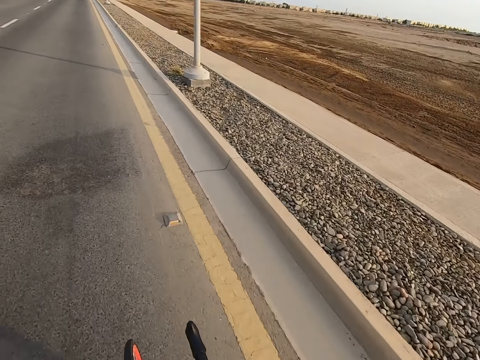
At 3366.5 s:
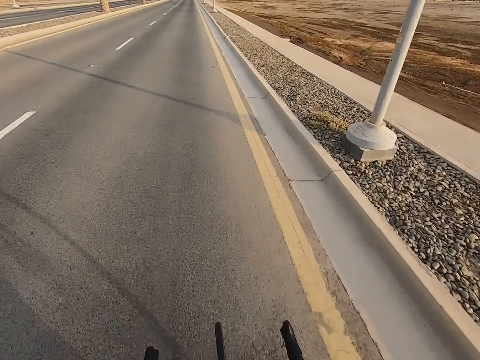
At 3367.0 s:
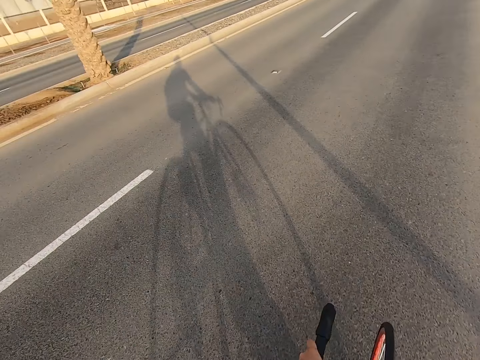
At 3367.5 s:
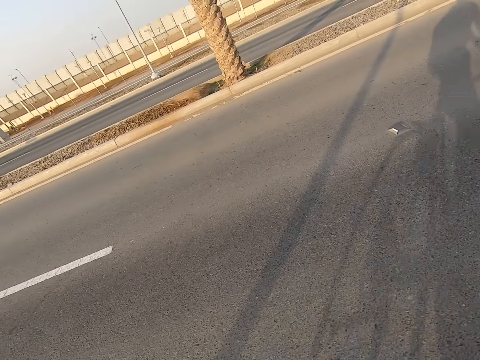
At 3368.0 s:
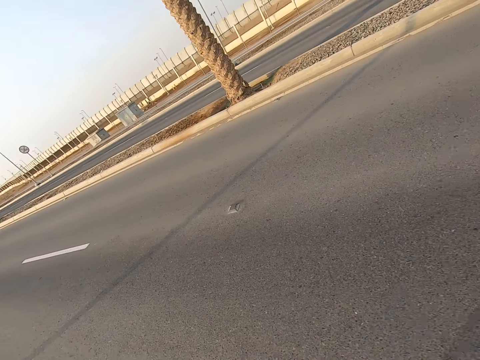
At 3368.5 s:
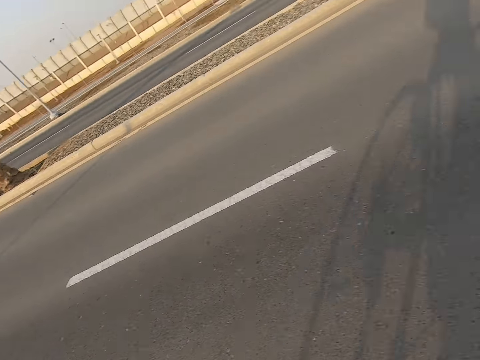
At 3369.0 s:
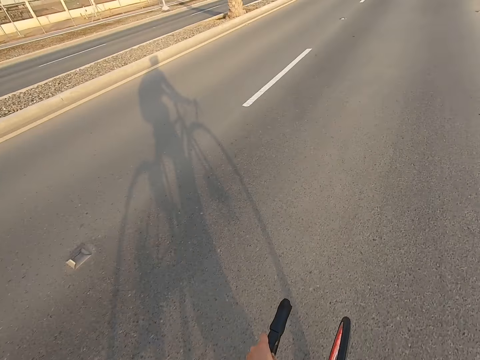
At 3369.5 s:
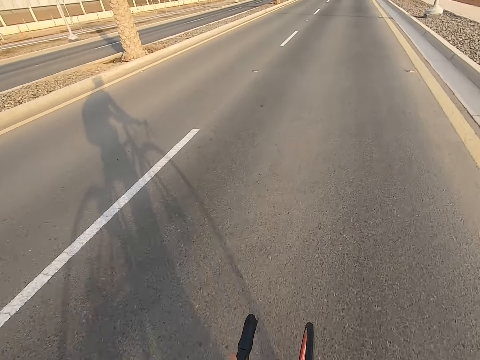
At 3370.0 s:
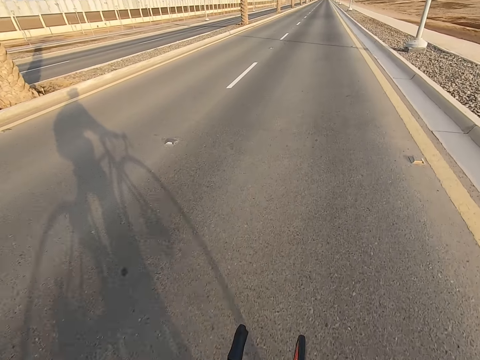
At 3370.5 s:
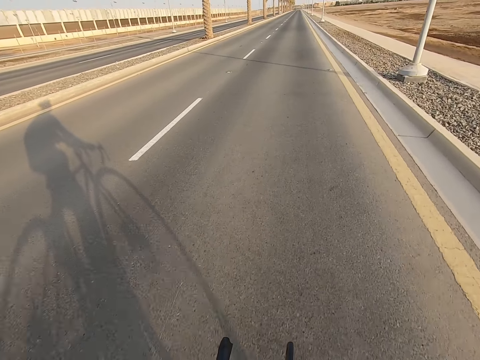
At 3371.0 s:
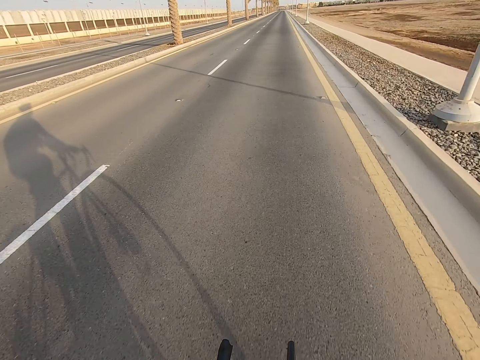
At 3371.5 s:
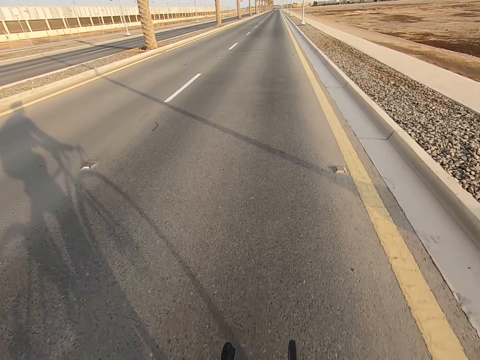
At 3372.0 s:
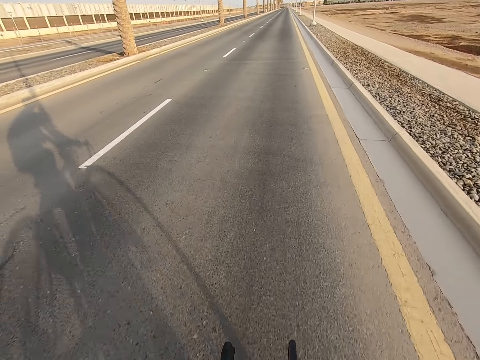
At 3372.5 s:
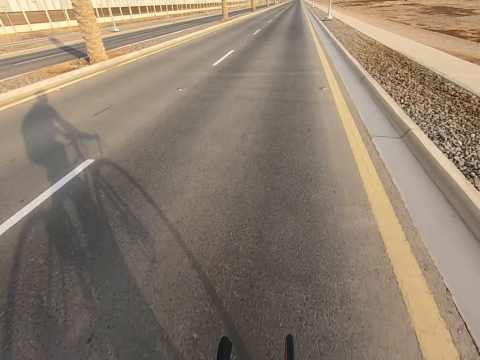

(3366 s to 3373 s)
The camera wearer looks around the road.

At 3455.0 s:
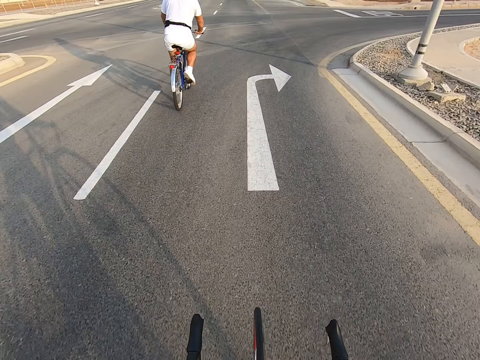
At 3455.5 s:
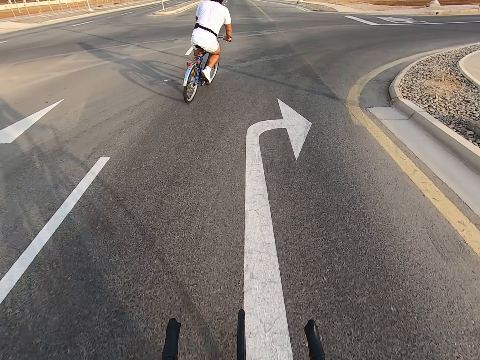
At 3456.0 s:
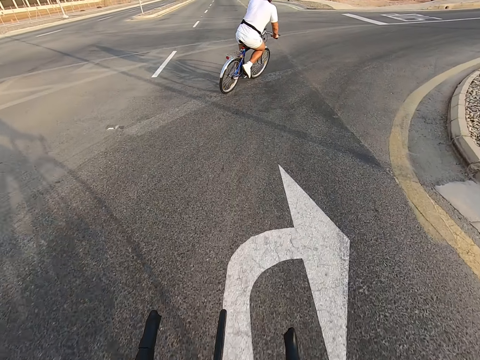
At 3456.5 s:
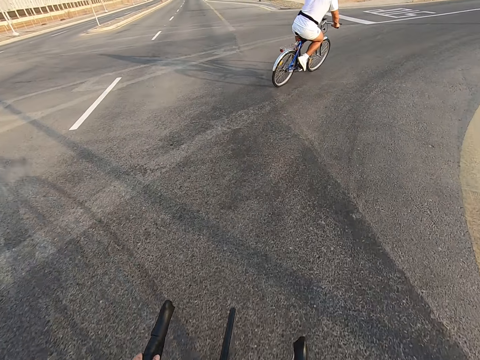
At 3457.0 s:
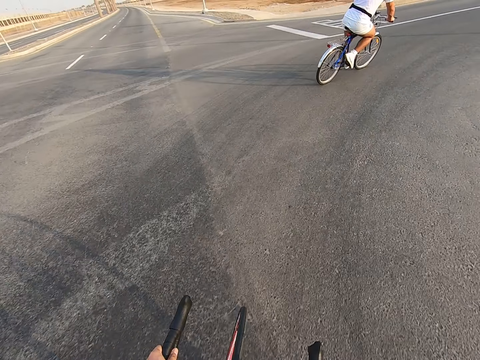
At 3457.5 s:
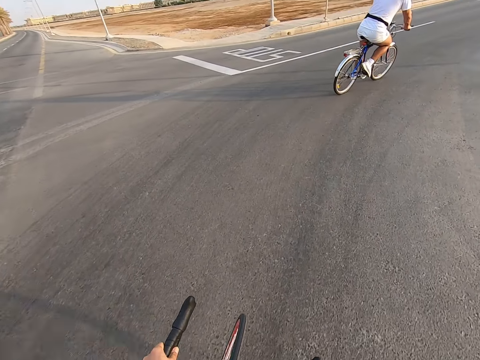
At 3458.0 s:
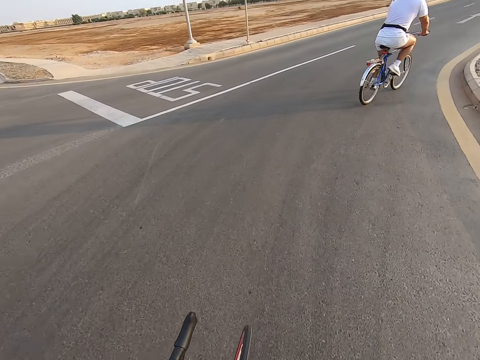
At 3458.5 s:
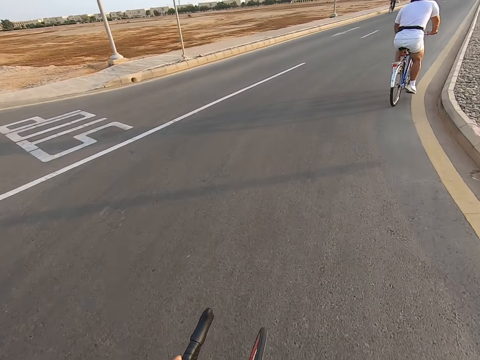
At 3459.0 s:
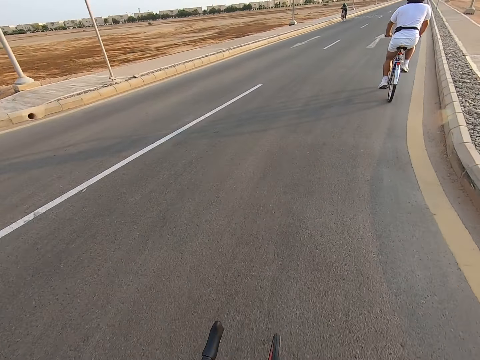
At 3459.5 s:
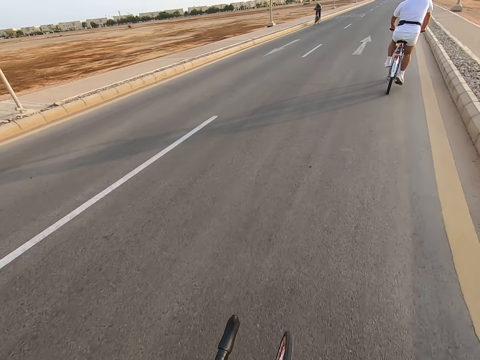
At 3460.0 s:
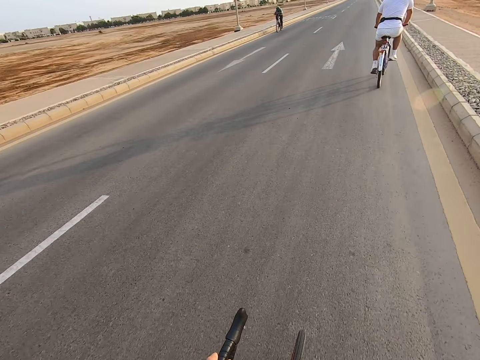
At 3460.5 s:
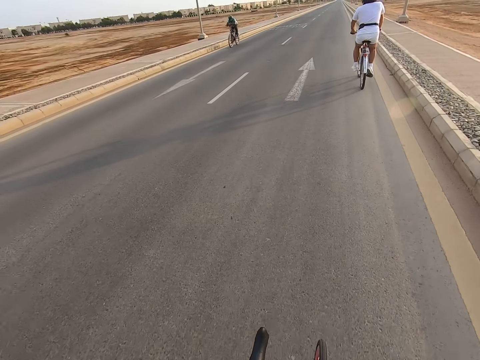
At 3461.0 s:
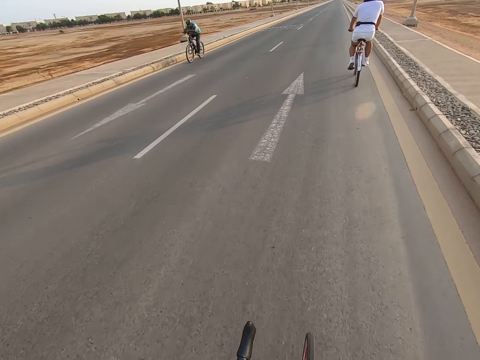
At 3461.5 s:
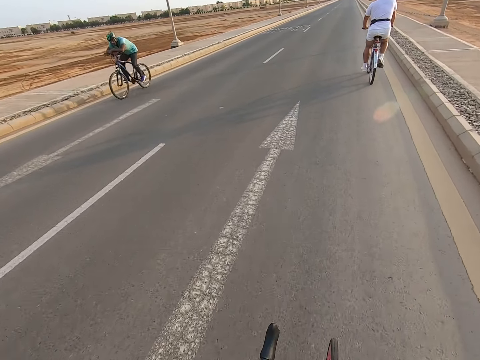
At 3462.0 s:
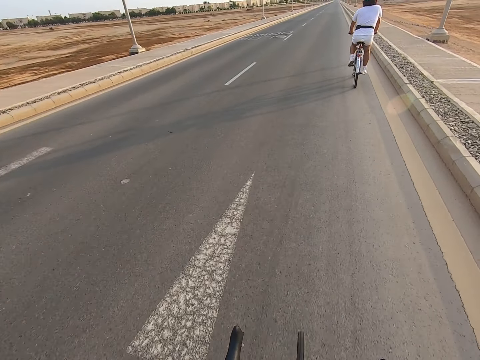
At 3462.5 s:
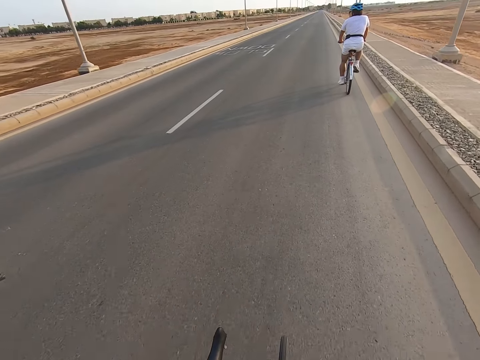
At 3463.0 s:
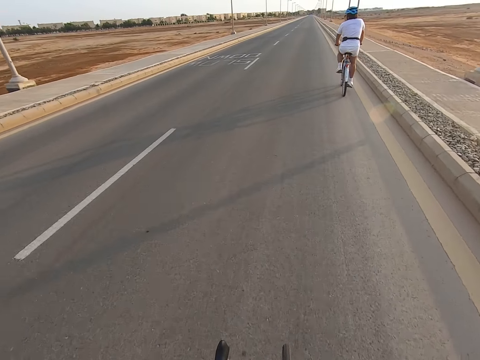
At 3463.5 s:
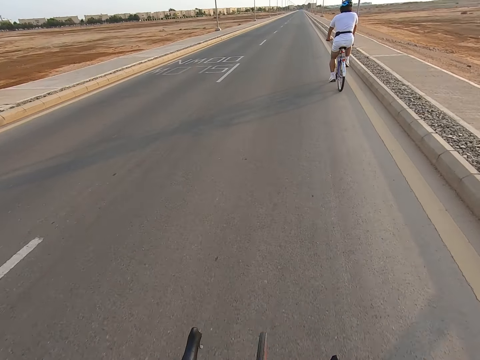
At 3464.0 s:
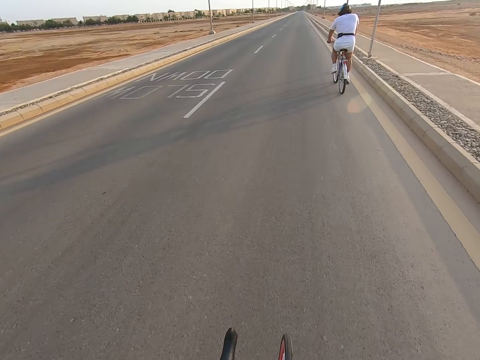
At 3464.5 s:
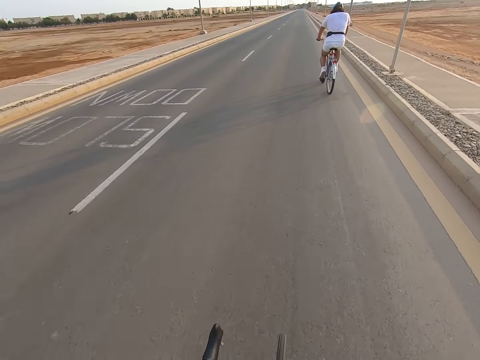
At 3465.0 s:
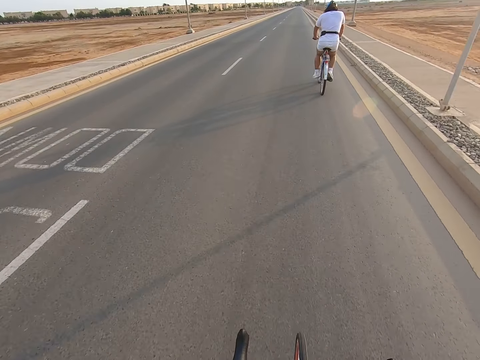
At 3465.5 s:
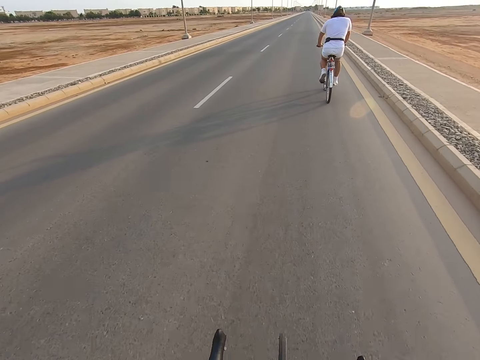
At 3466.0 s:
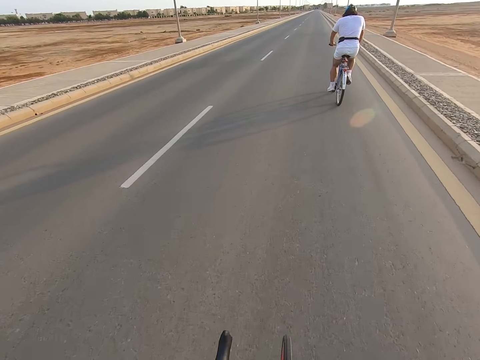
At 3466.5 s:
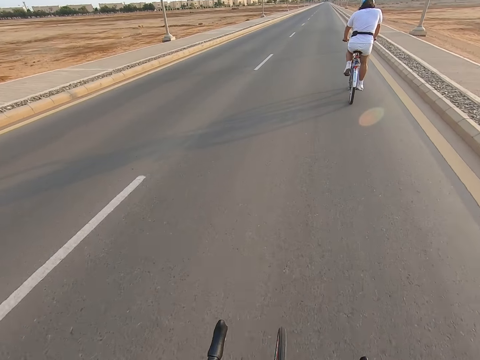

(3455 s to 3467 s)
Someone takes a turn on the road. A man cycles on the road.

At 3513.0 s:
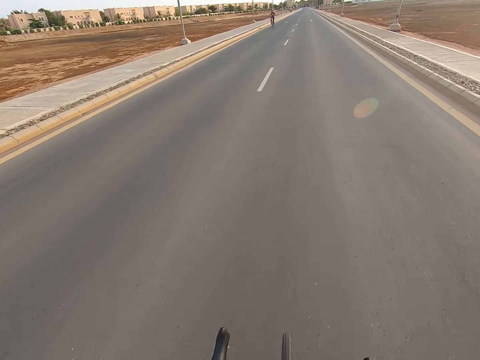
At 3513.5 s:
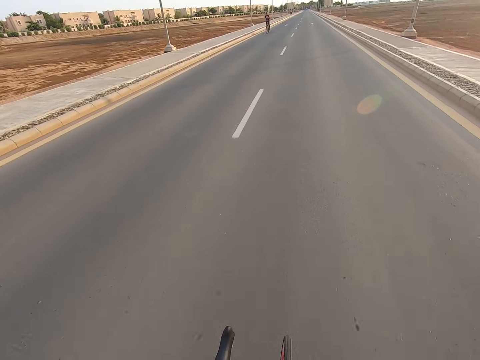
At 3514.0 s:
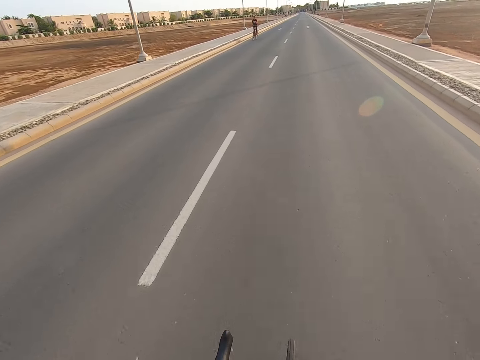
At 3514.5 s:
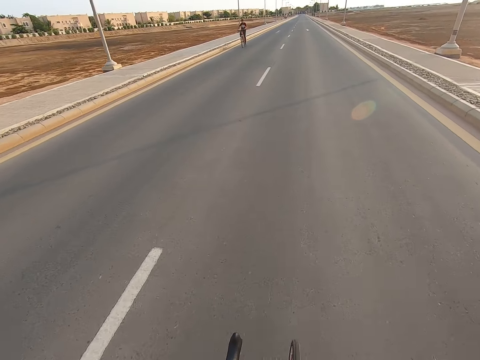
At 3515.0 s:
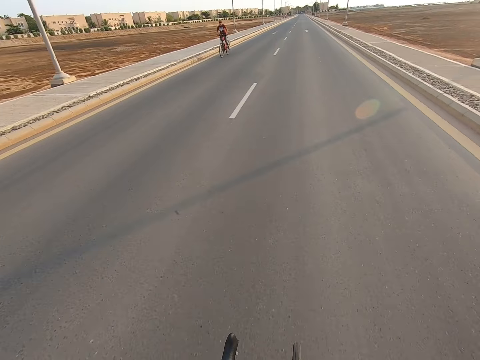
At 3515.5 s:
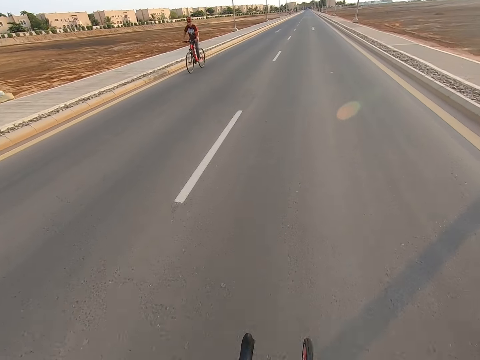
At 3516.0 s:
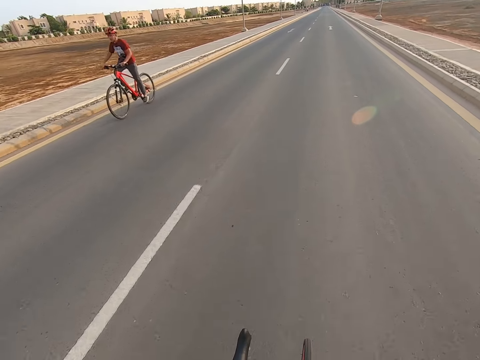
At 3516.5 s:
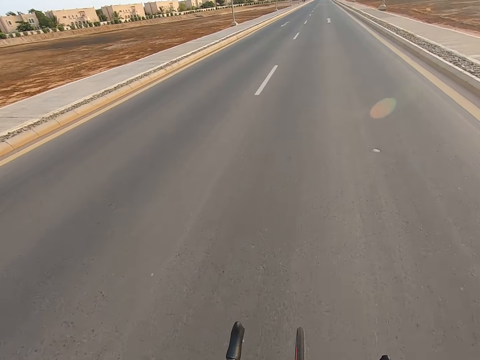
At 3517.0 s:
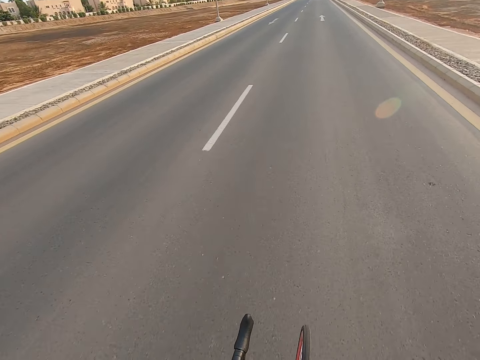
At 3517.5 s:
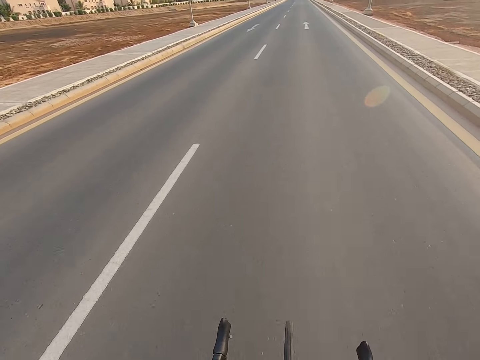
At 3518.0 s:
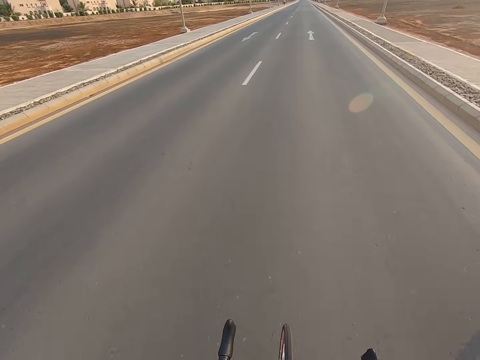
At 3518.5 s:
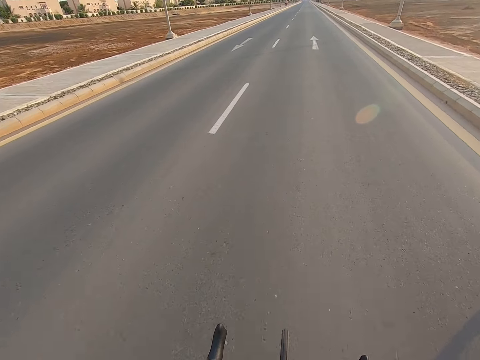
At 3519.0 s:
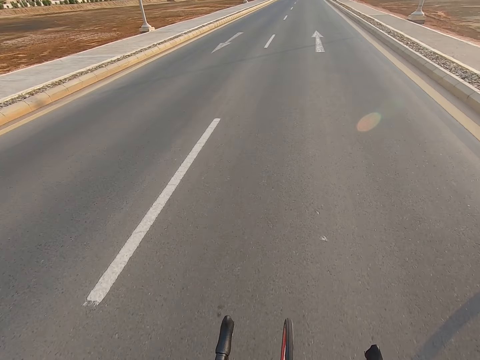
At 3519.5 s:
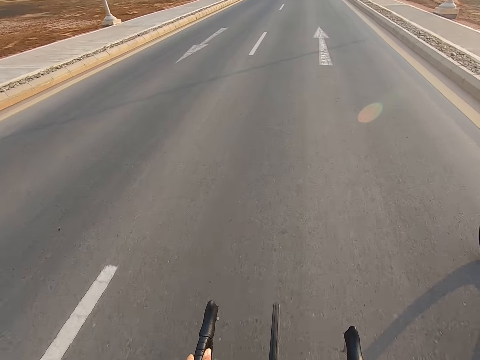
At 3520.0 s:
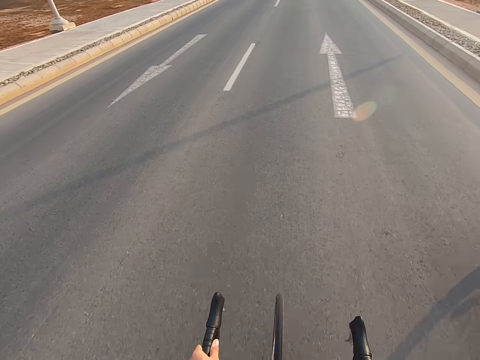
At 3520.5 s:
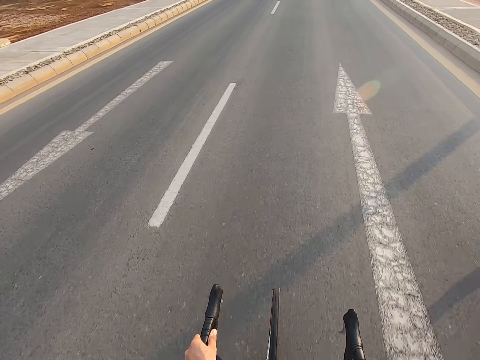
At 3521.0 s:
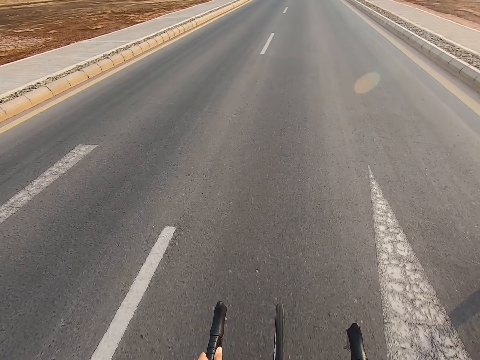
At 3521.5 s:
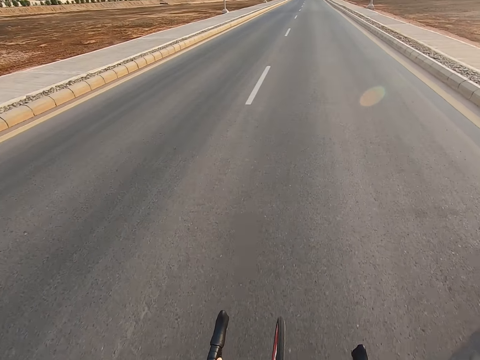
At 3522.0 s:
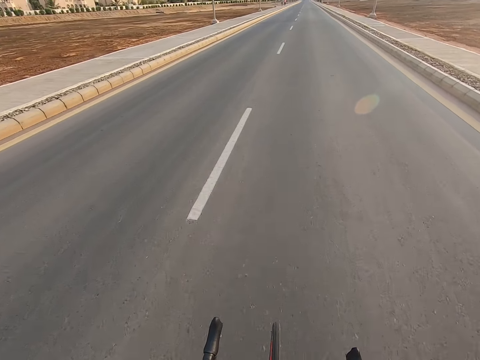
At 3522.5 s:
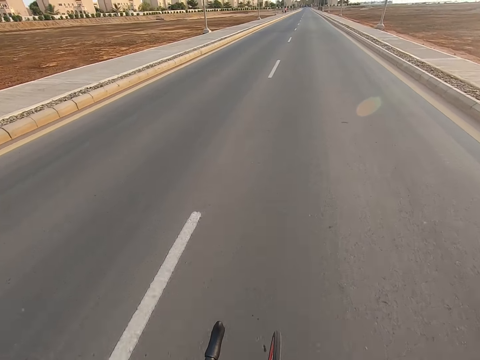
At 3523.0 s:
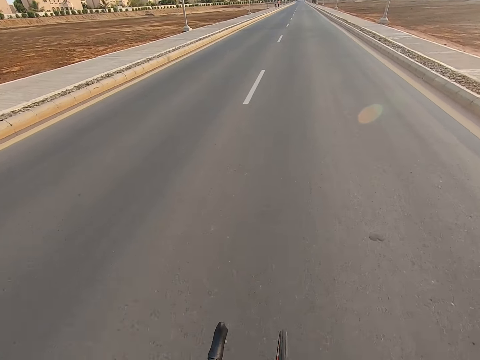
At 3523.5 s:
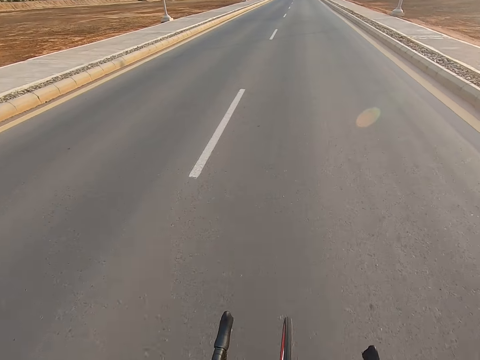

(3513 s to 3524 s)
A man cycles on the other side of the road. The camera wearer cycles on the road.
